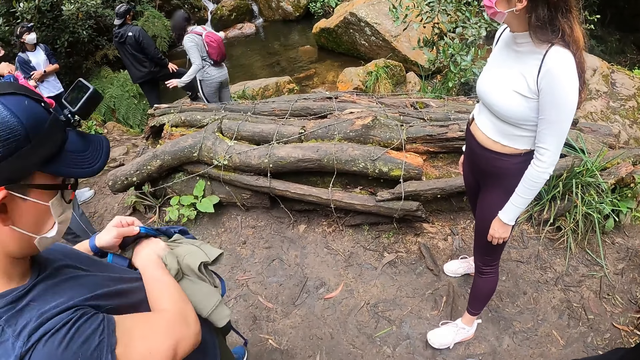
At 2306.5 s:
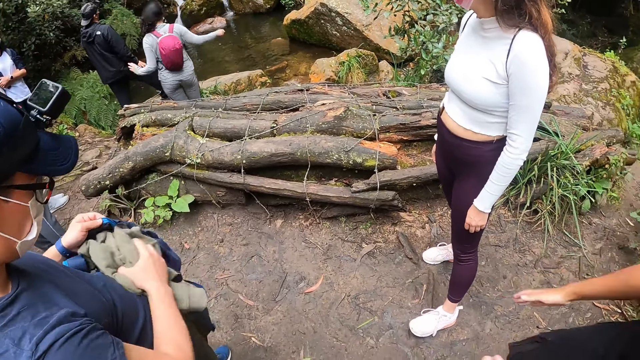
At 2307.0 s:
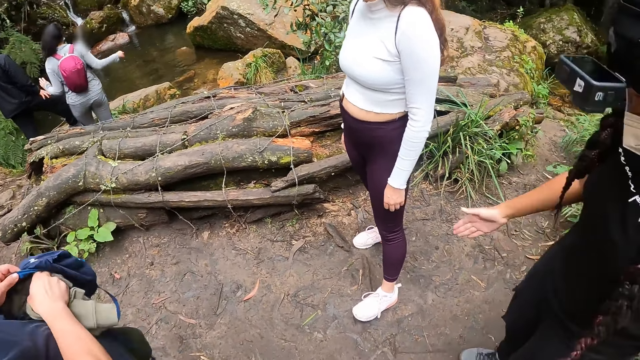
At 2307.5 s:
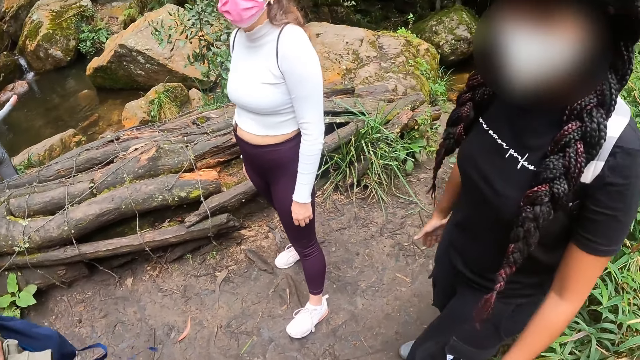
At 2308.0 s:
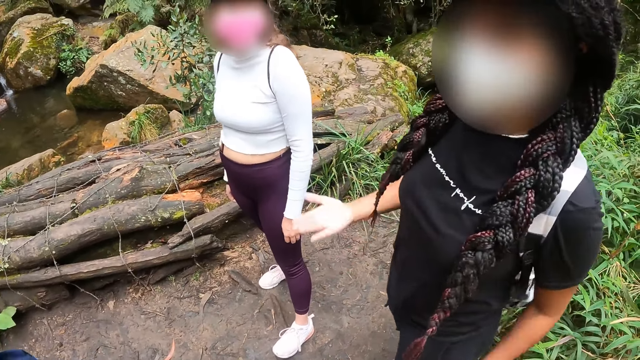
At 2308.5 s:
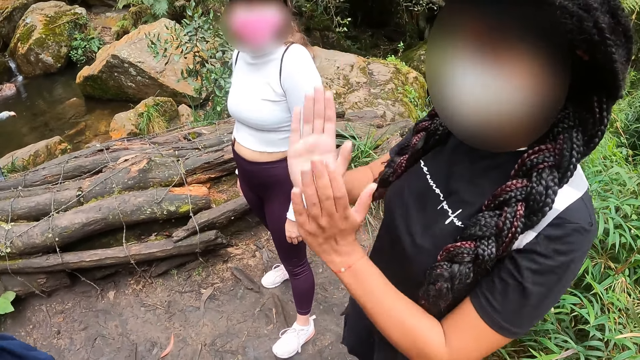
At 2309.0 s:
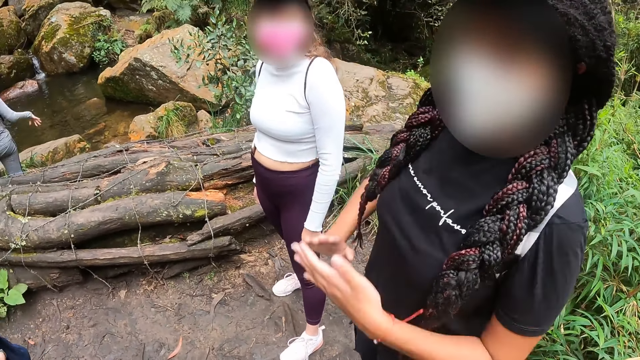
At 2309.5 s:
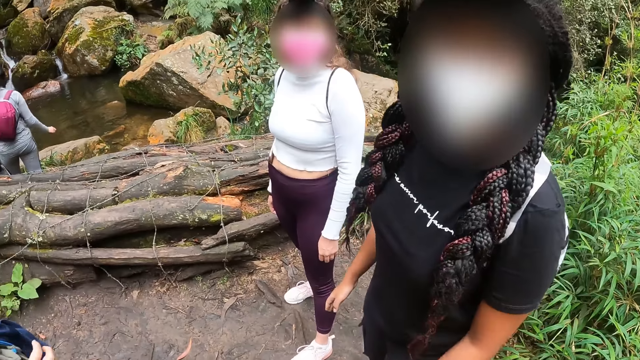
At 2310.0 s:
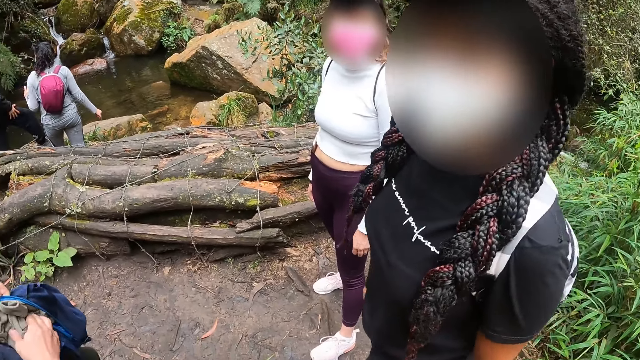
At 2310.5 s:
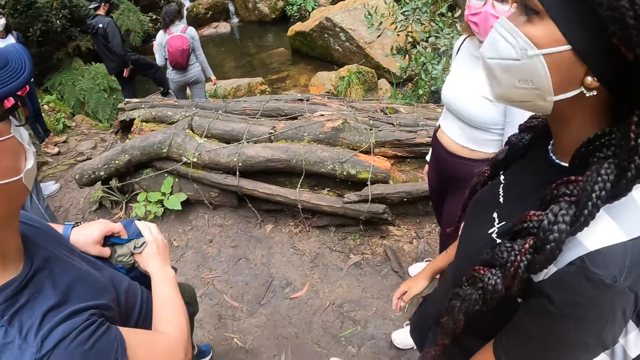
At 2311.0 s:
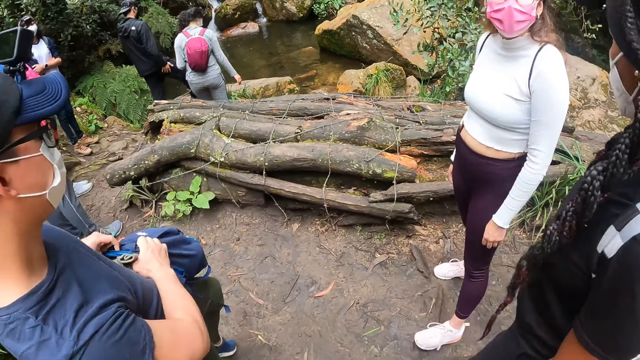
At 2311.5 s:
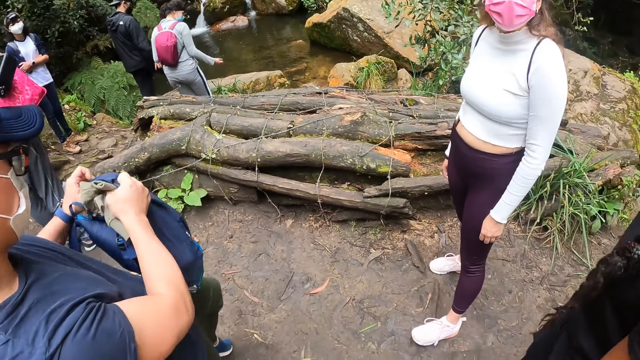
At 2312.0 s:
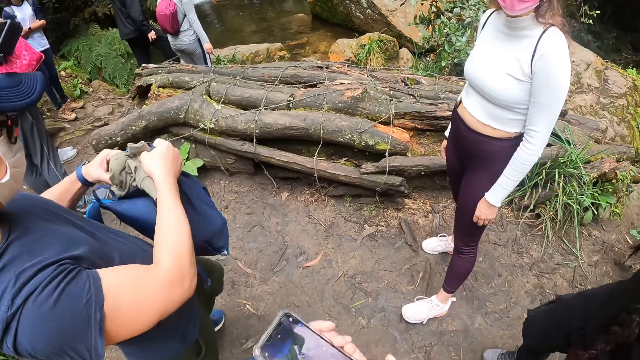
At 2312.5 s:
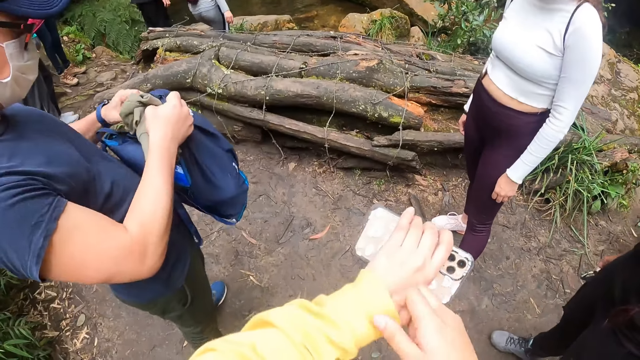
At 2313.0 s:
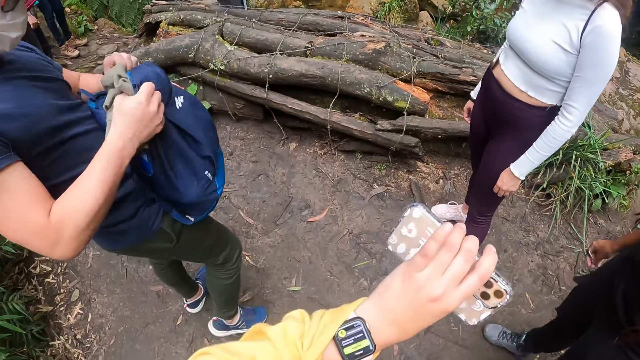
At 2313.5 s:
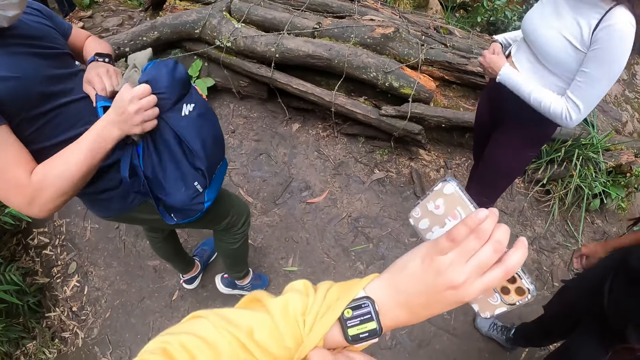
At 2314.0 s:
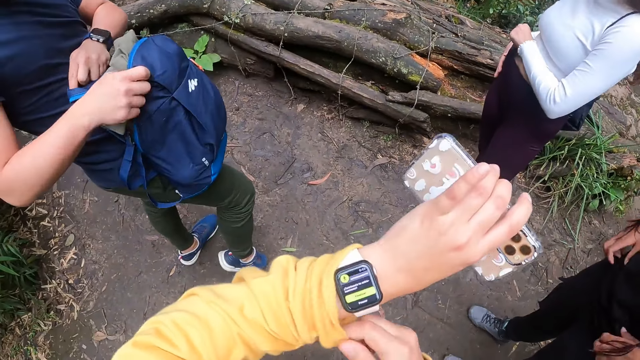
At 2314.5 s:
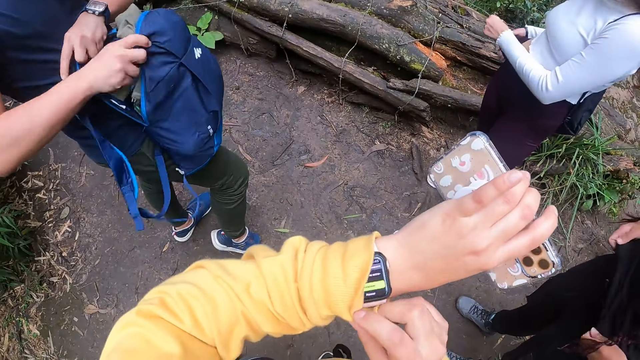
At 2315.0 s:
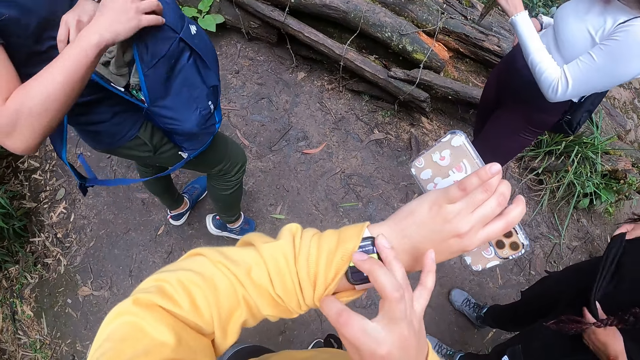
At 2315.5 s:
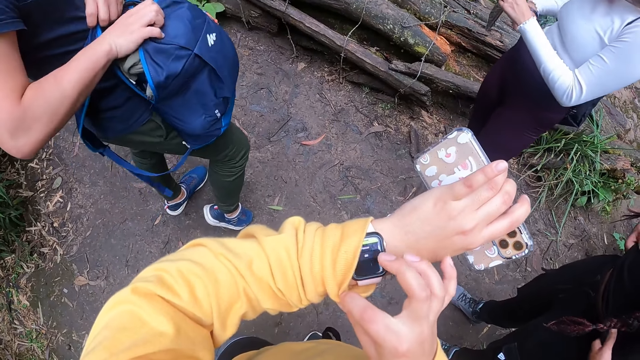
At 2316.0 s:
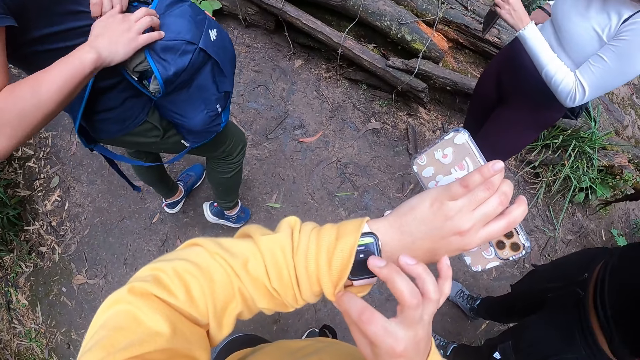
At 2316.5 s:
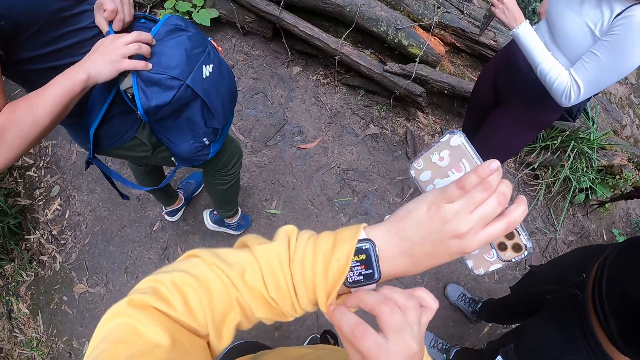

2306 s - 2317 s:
A person talks to another person. Another person puts the jacket in the bag. The camera wearer pulls the cloth from the watch. She passes the mobile phone in her right hand to her left hand. She operates the smart watch on her left wrist with her right hand. Another person removes the phone.

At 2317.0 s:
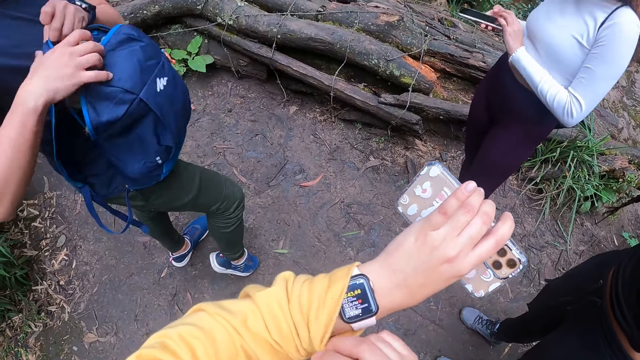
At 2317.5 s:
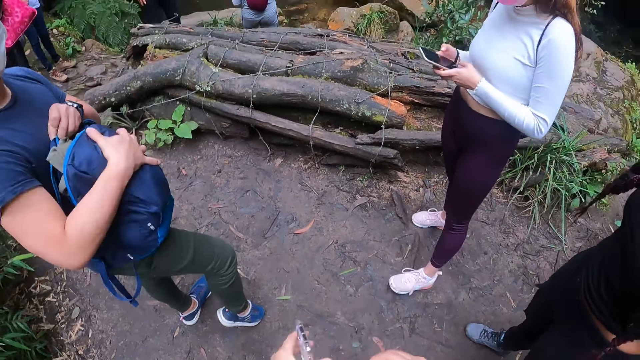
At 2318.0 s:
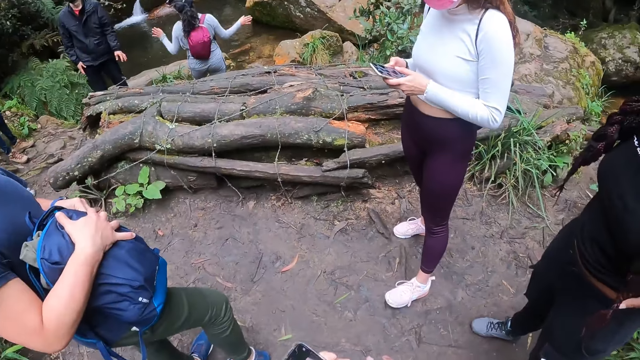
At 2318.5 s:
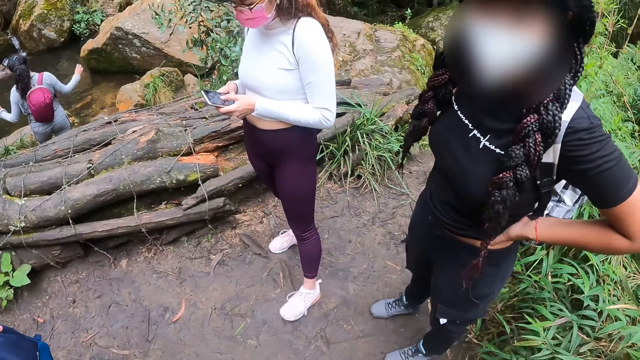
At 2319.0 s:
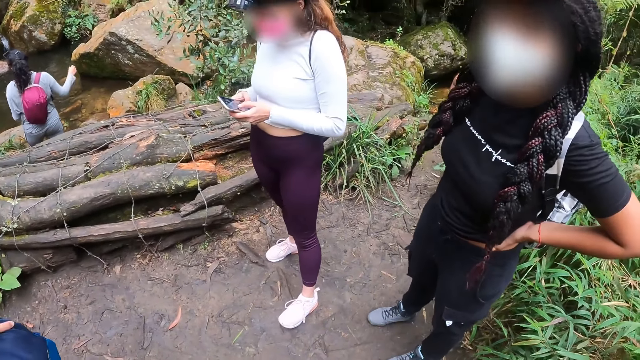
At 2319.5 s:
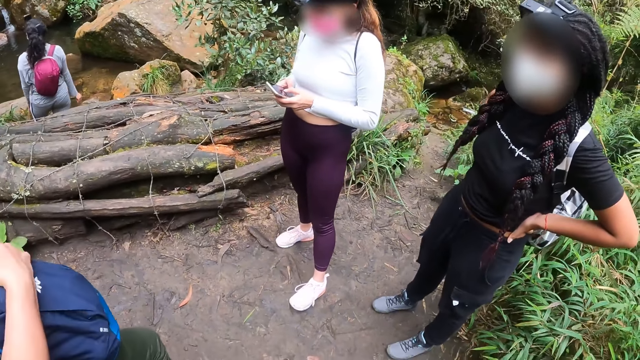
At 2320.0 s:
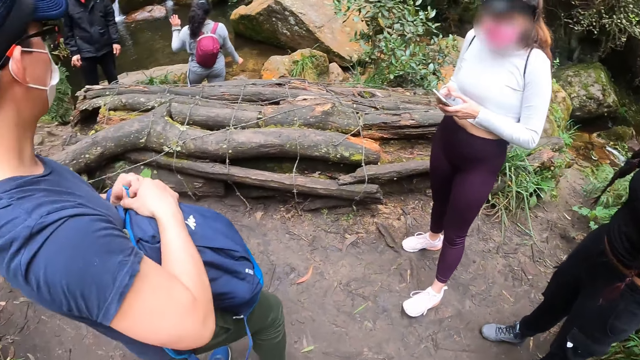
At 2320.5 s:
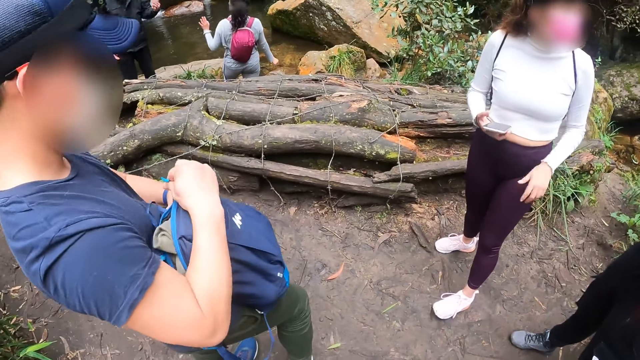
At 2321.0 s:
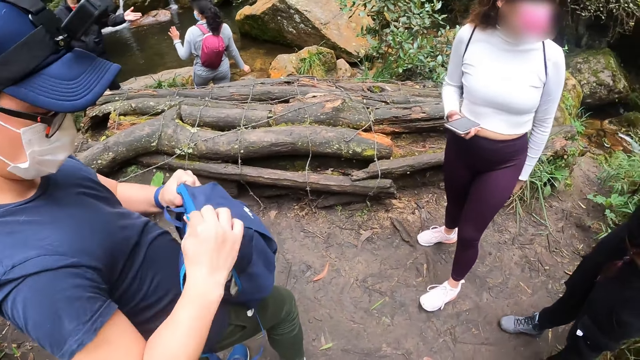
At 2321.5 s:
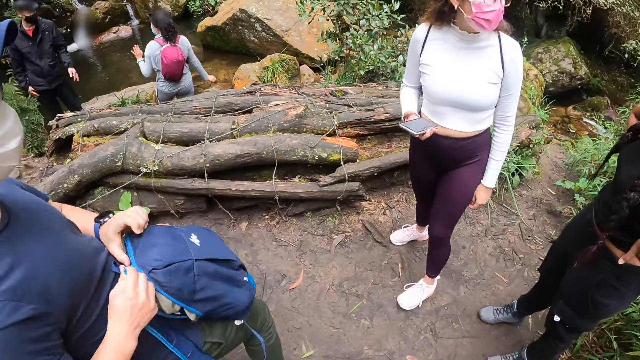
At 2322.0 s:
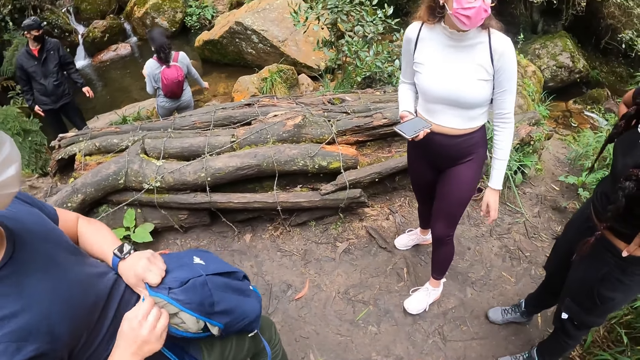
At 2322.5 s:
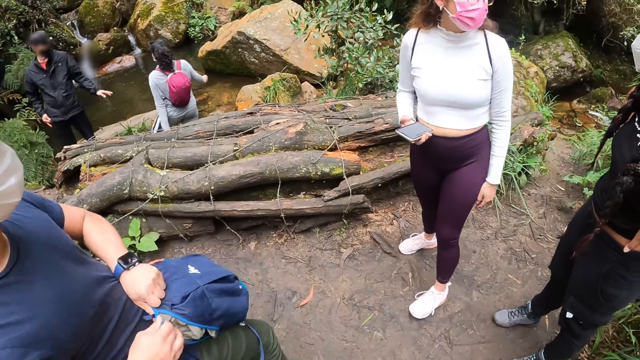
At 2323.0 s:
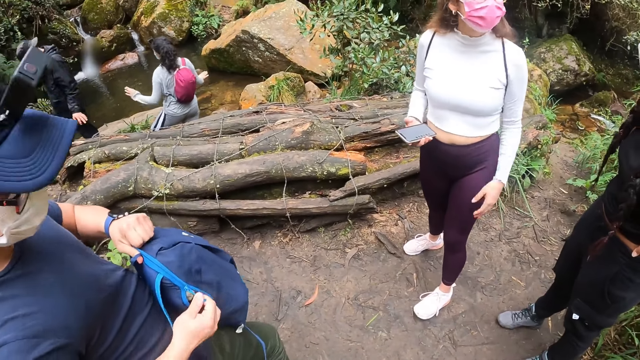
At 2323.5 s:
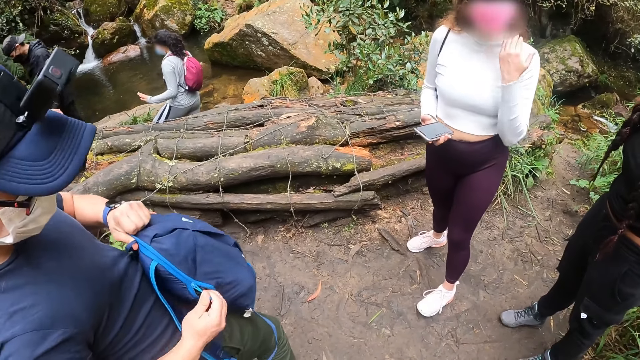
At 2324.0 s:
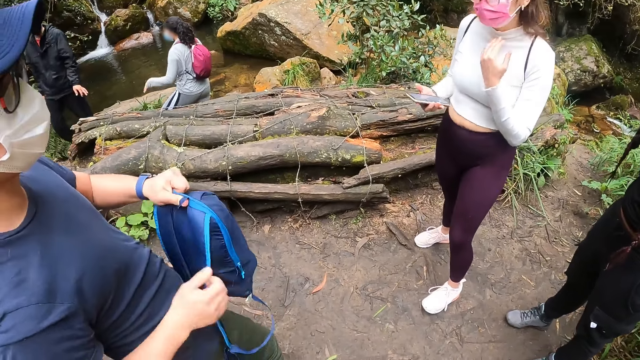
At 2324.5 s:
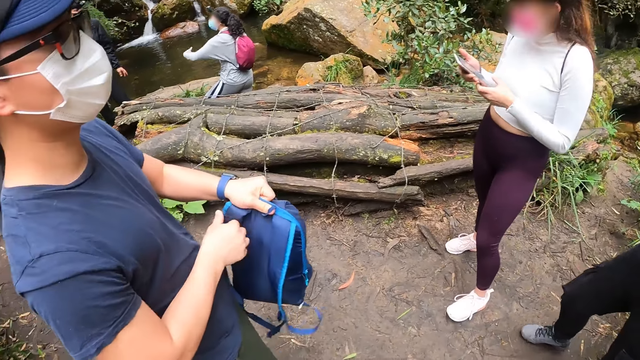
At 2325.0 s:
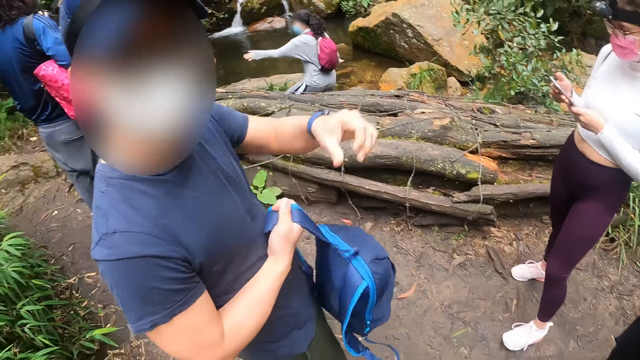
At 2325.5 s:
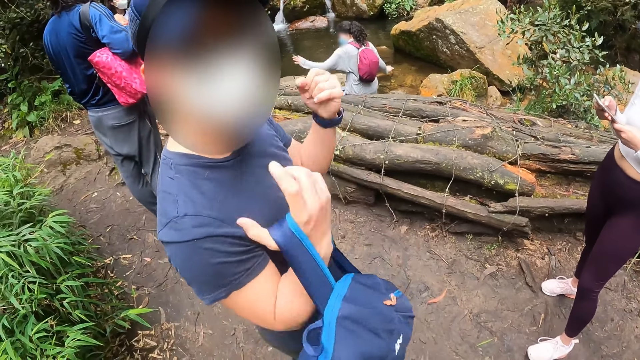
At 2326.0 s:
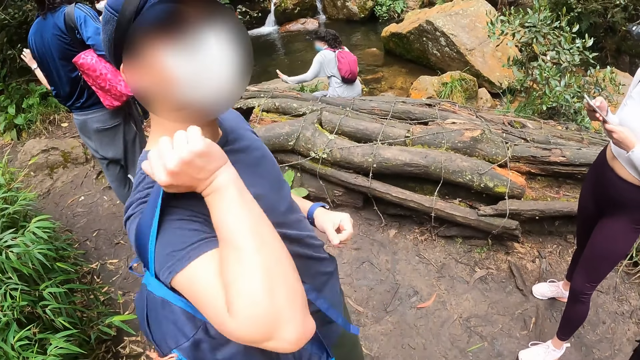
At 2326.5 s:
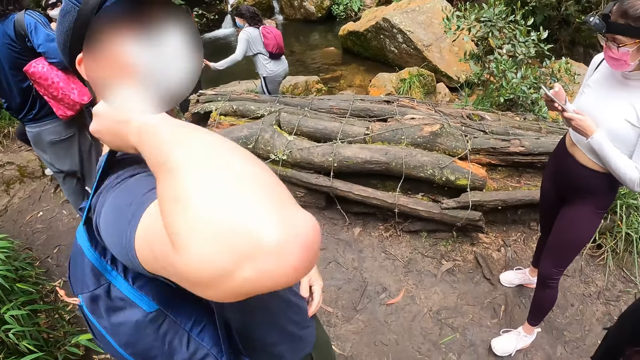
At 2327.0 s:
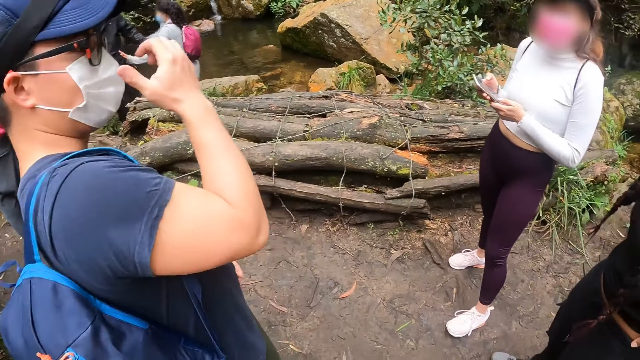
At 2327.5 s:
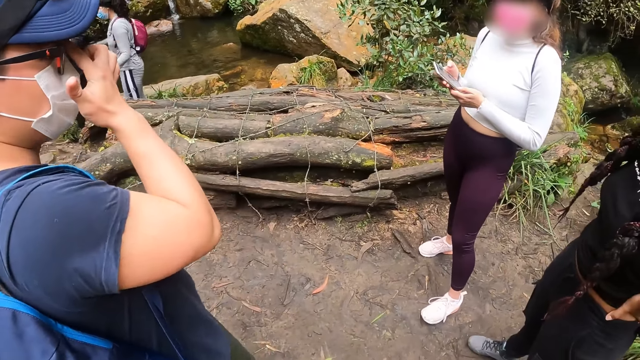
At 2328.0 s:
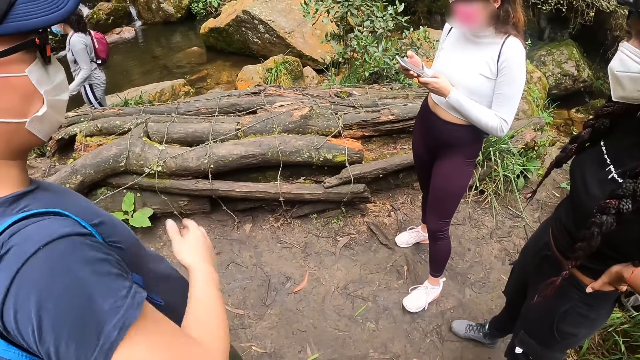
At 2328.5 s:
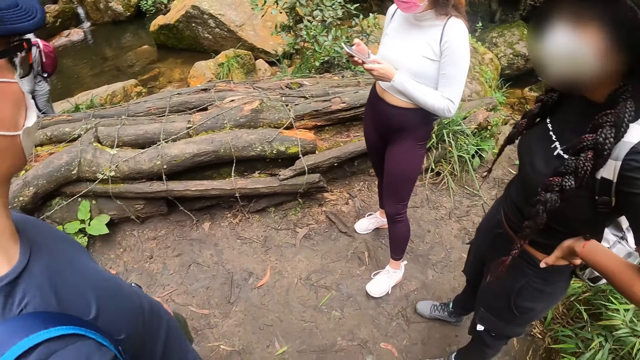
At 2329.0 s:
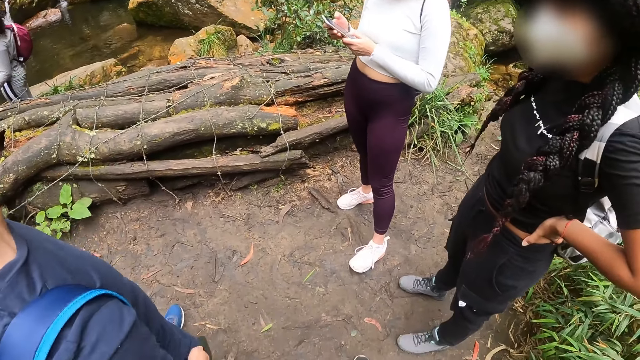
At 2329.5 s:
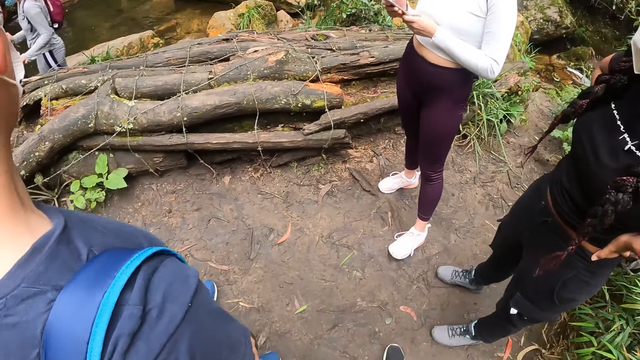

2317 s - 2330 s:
A woman operates a mobile phone with both hands. A person shakes the hands. The man zips the blue bag with his right hand. The woman interacts with another woman. The first woman holds the mobile phone in her right hand. The first woman moves the hand to the chin. The man passes the blue bag from his left hand to his right hand. The first woman holds the mobile phone with both hands. The person walks to another person. The man wears the blue bag on his back. The man touches the eyes.
